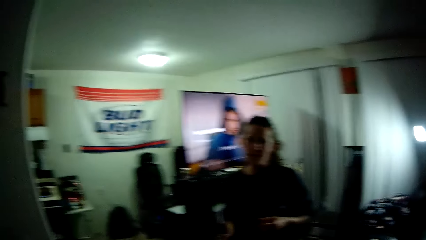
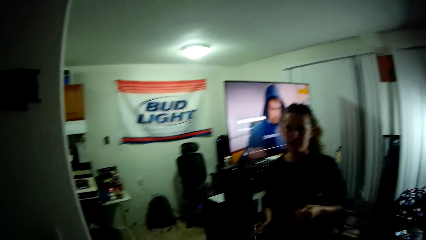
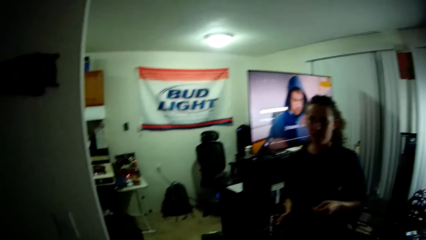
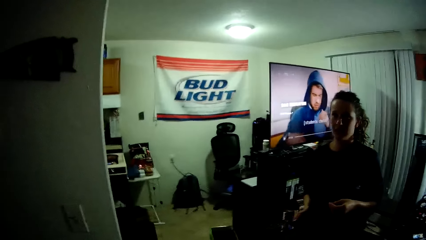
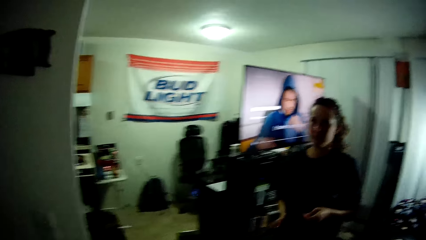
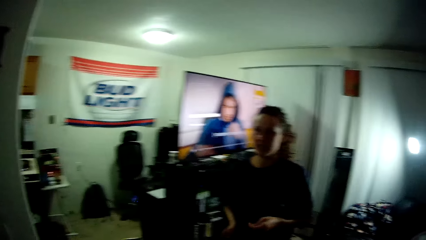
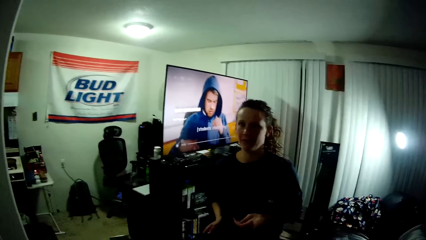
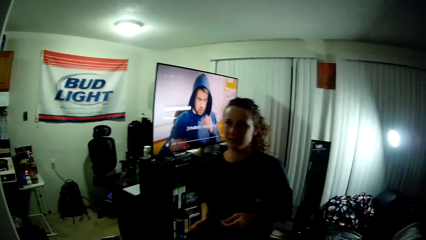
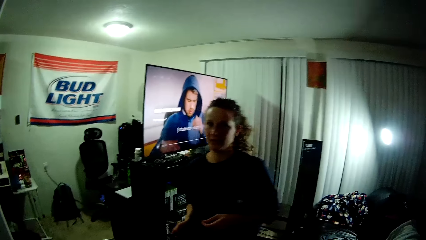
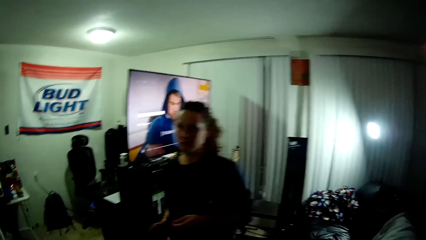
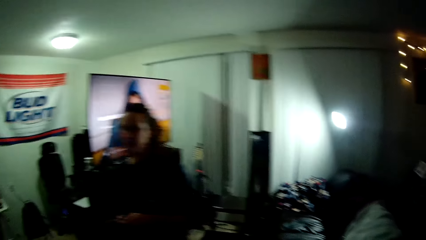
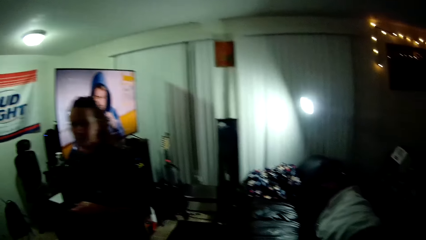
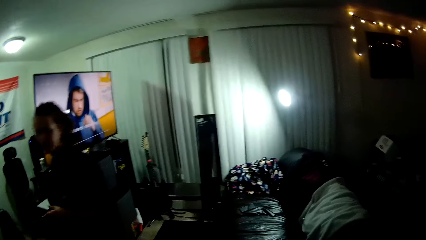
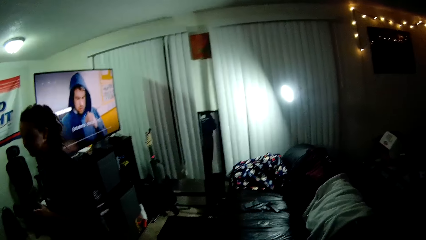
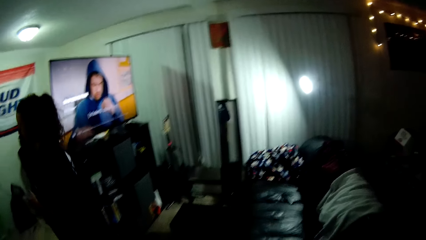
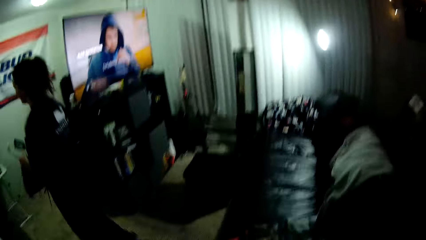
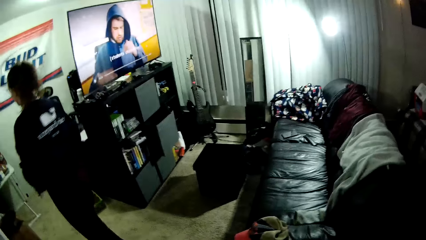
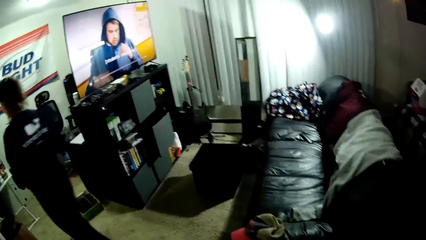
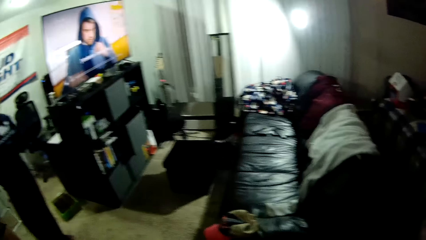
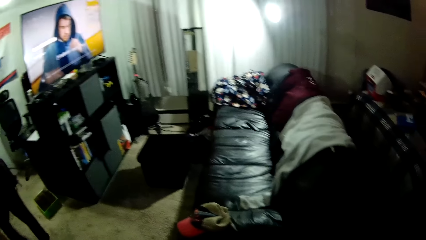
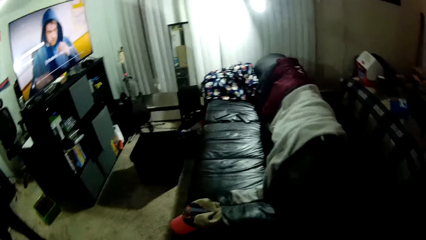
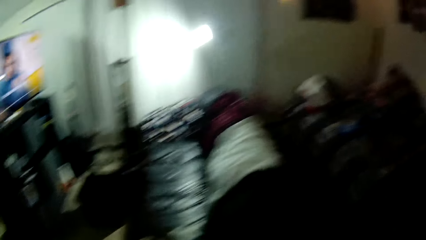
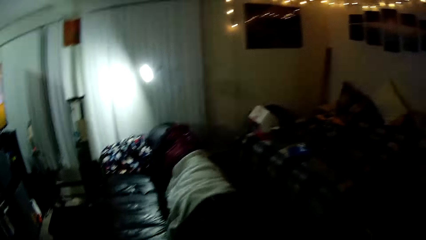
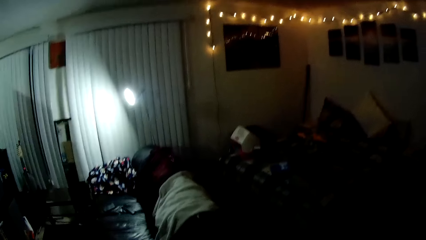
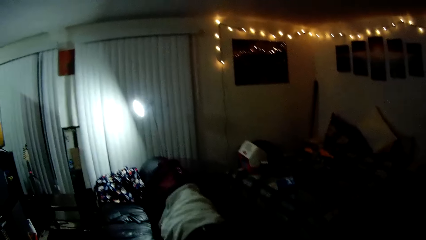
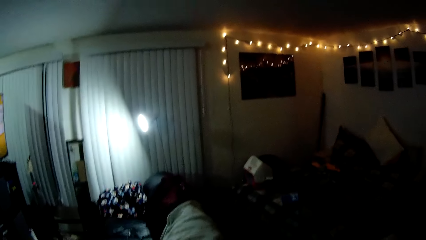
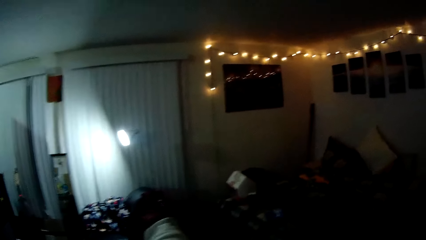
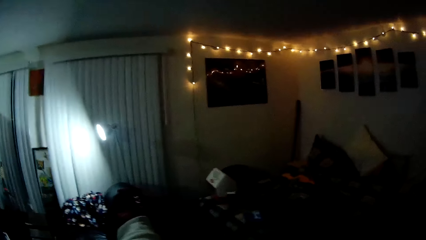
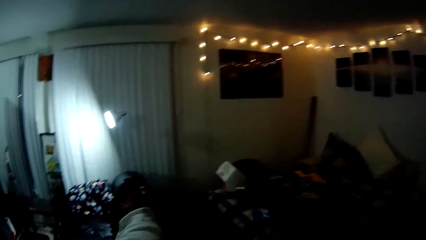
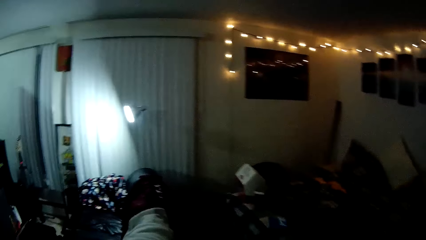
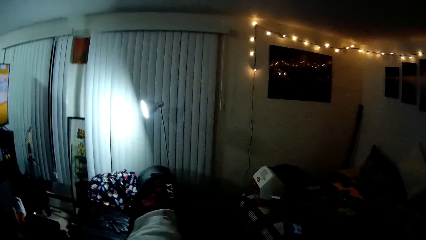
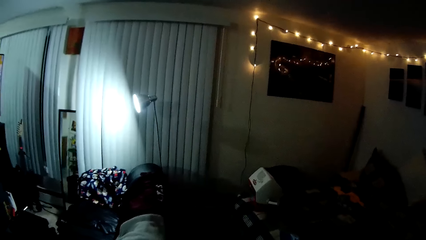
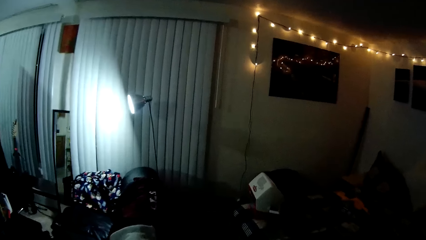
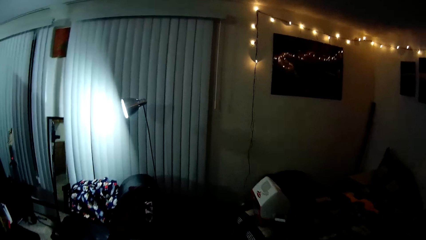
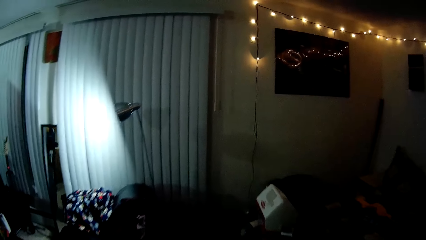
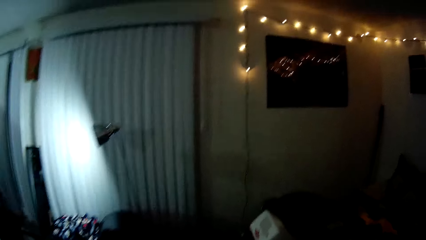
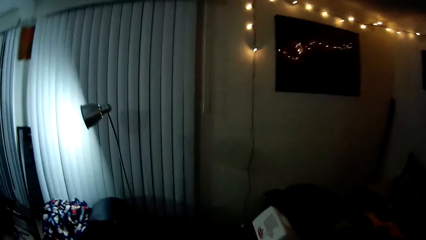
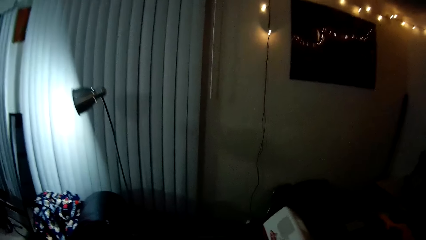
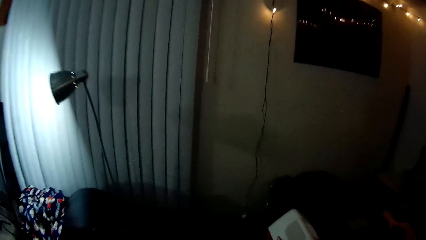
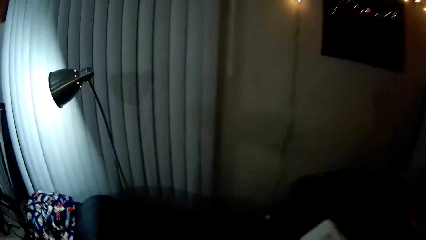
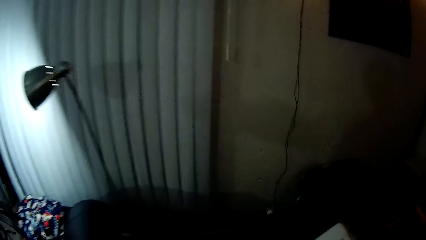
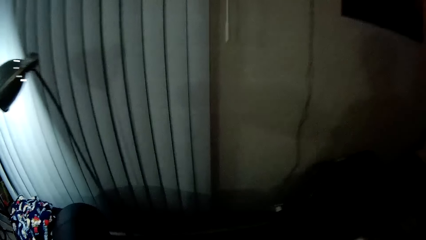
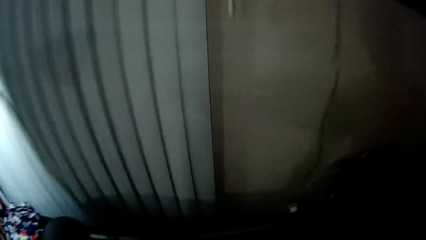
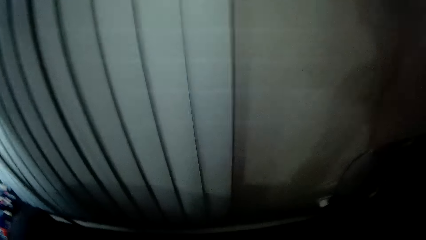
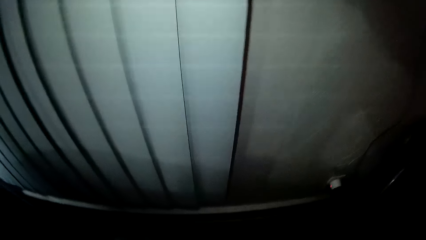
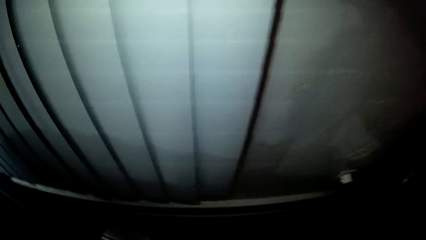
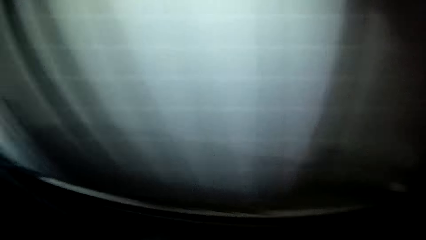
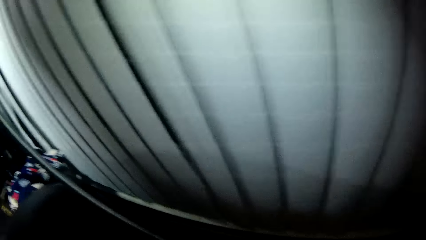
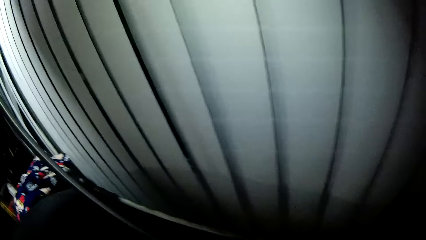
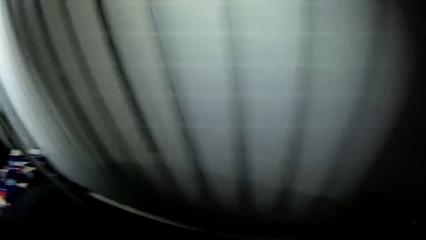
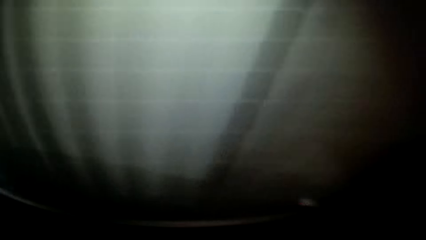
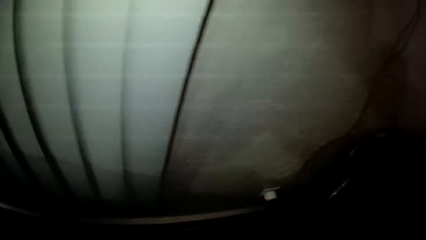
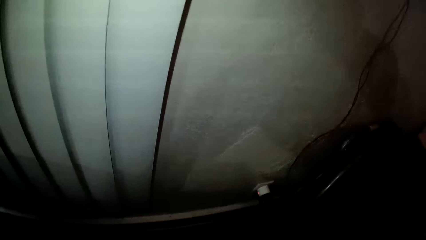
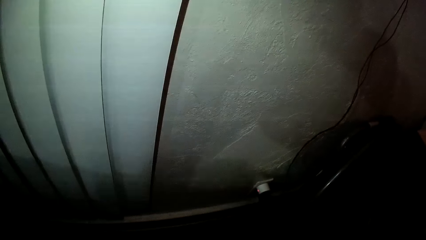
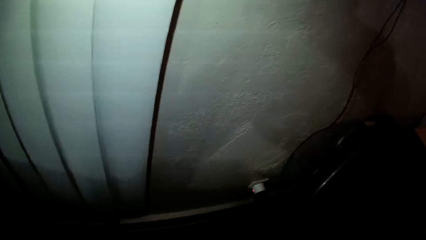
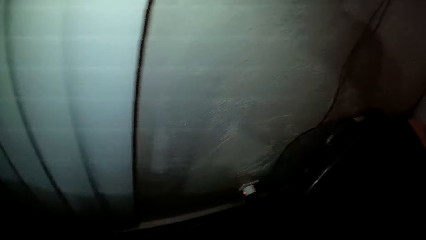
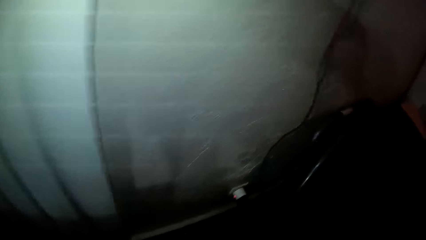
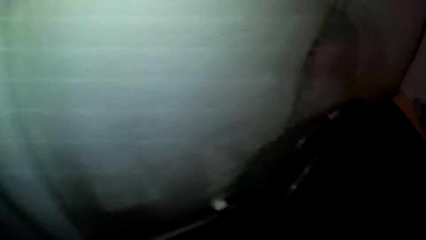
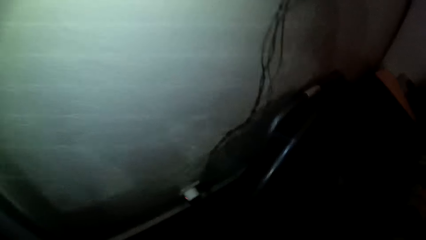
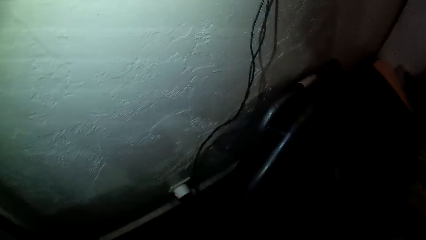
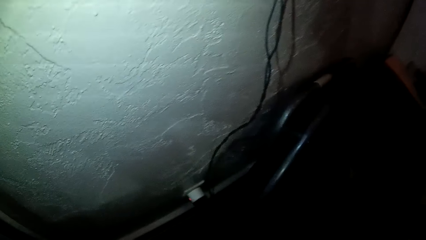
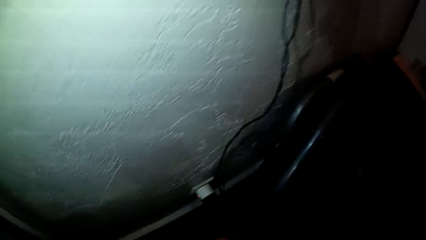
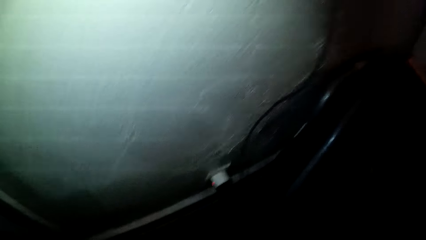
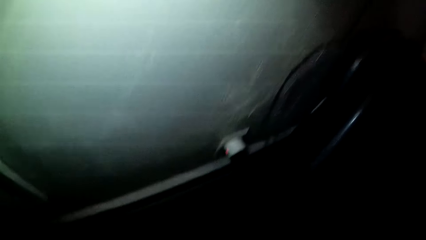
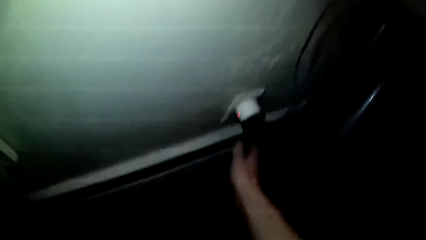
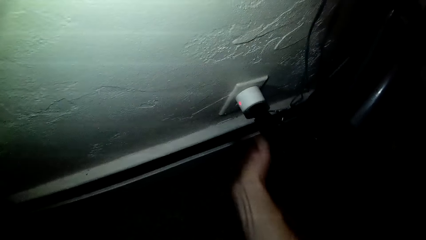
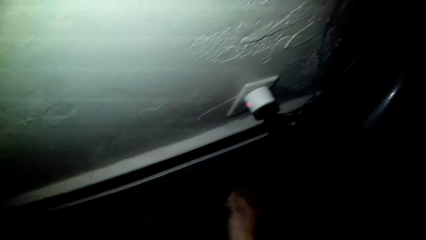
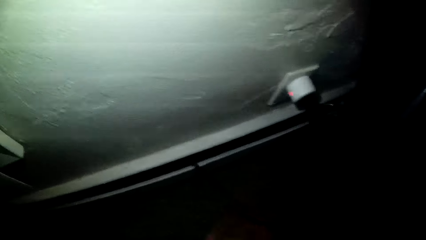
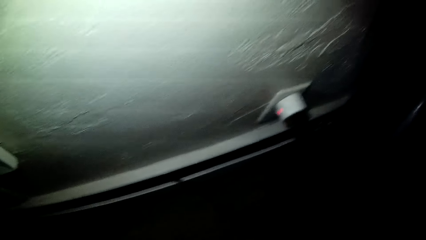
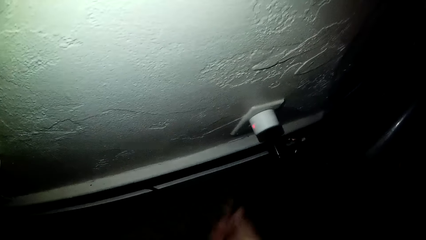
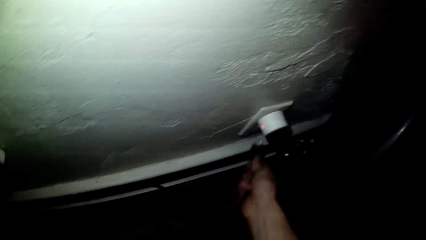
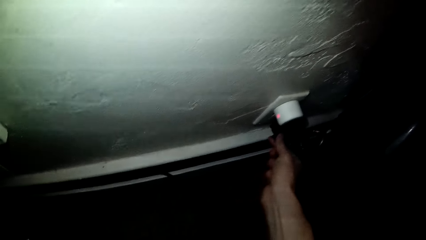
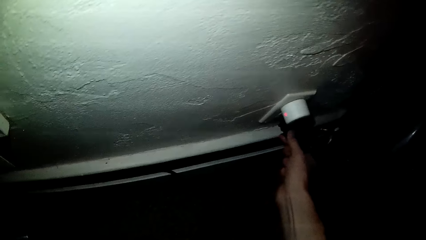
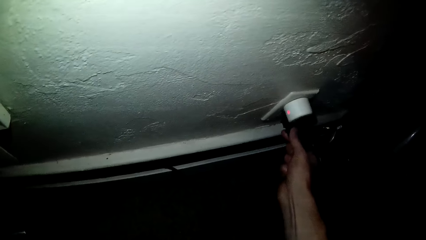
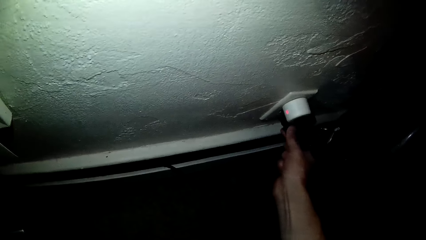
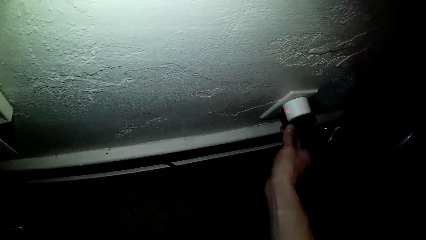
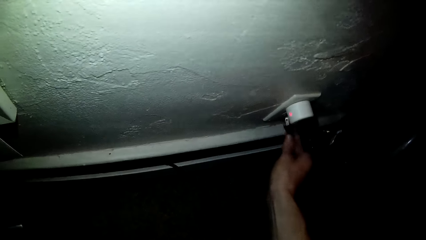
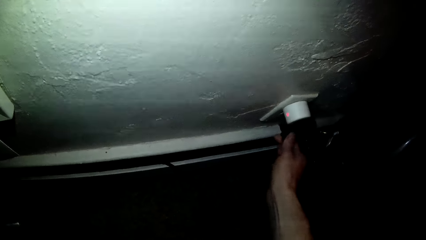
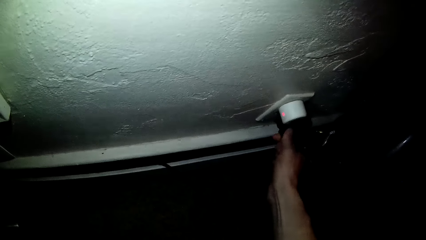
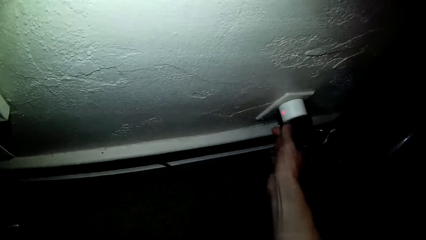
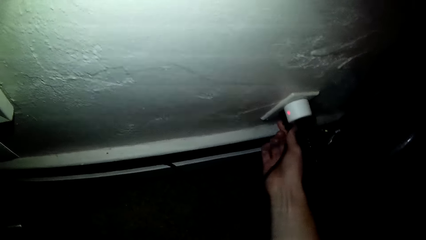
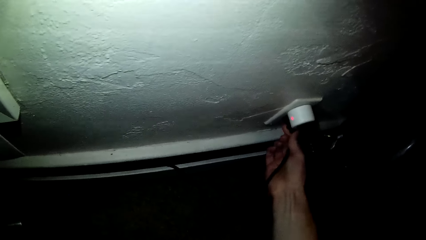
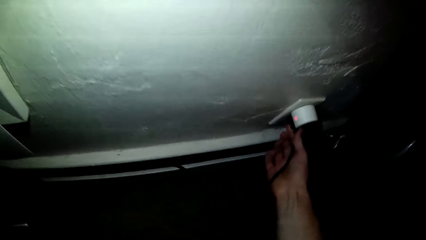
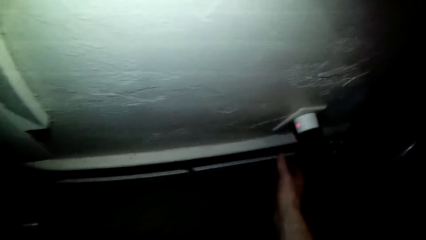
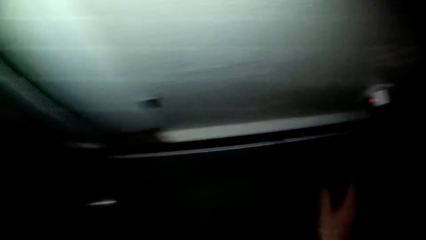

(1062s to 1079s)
A woman stares at the camera wearer. The woman walks. The camera wearer walks. He detaches a plug from a socket with his right hand. He connects another plug to the socket with his right hand.
